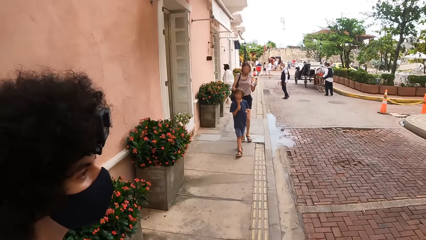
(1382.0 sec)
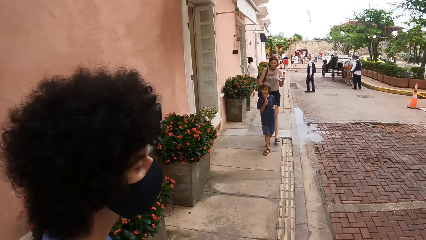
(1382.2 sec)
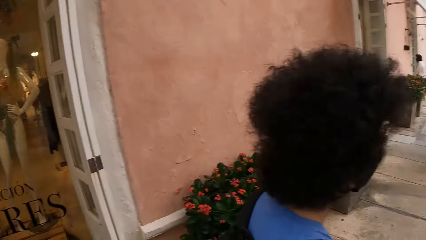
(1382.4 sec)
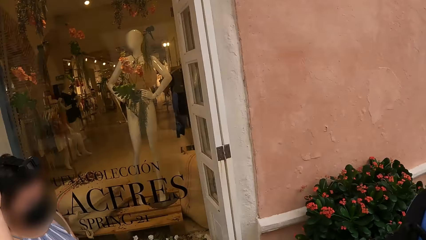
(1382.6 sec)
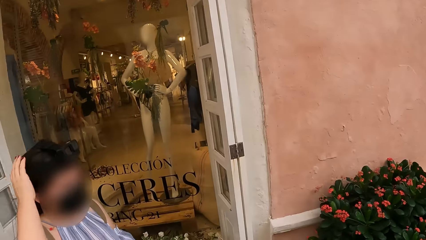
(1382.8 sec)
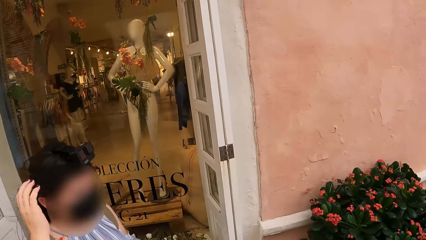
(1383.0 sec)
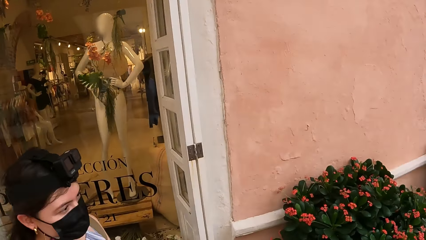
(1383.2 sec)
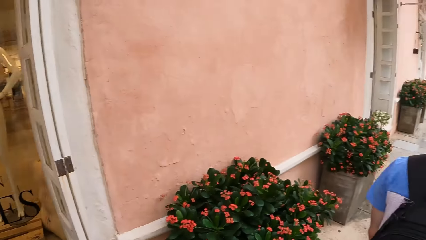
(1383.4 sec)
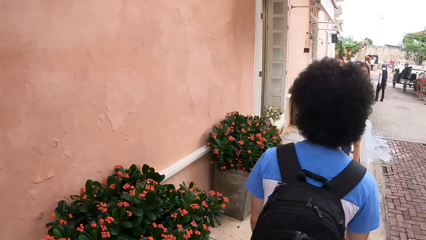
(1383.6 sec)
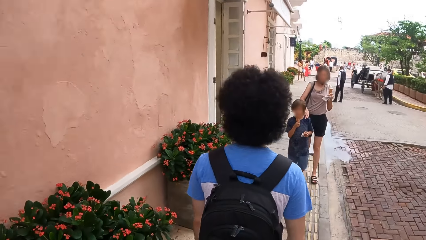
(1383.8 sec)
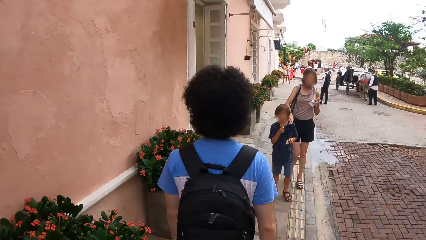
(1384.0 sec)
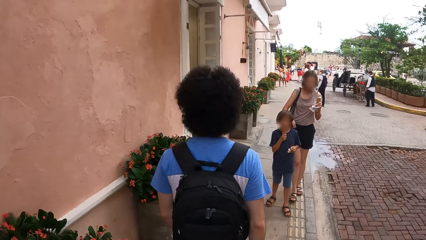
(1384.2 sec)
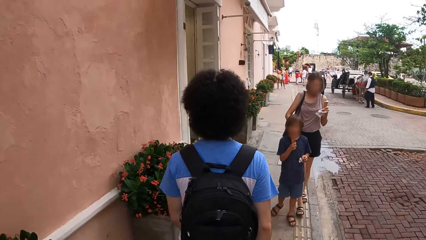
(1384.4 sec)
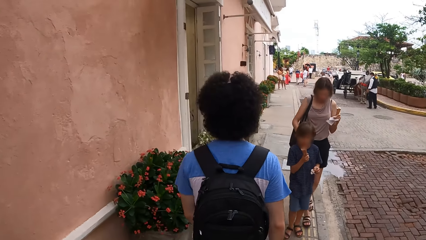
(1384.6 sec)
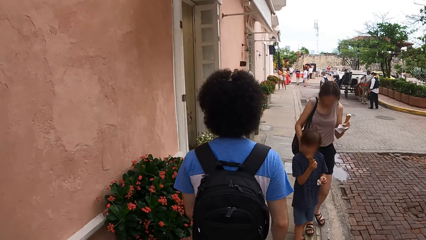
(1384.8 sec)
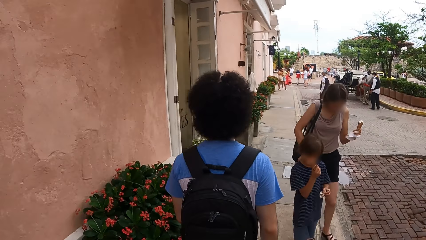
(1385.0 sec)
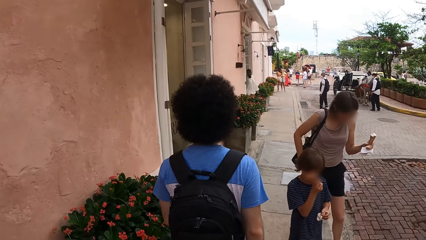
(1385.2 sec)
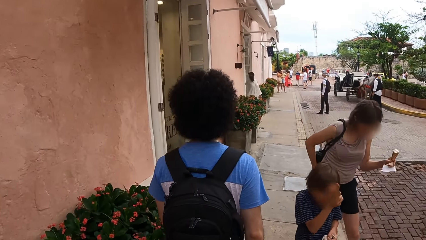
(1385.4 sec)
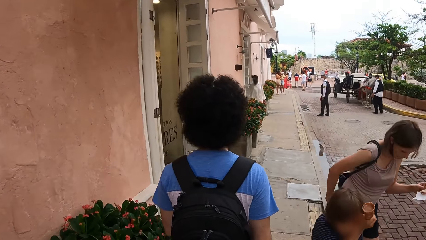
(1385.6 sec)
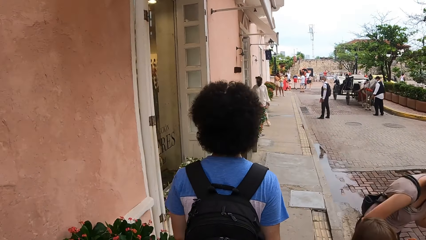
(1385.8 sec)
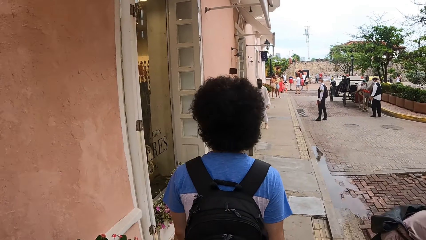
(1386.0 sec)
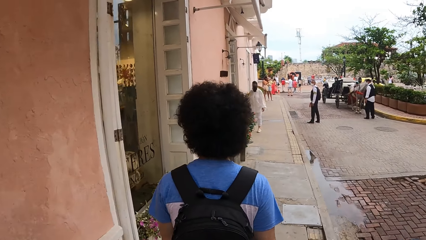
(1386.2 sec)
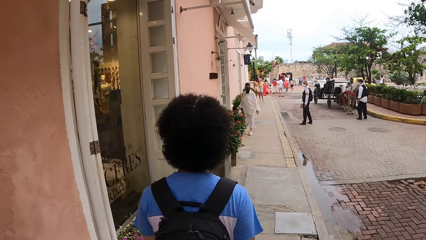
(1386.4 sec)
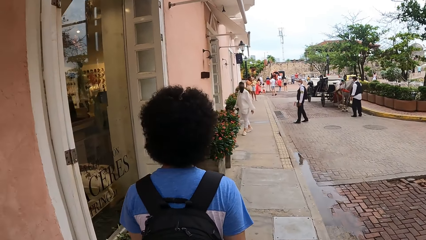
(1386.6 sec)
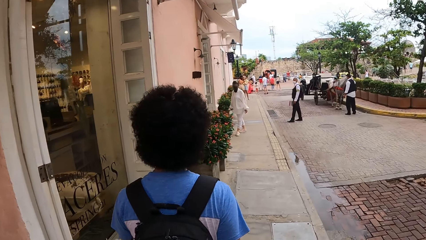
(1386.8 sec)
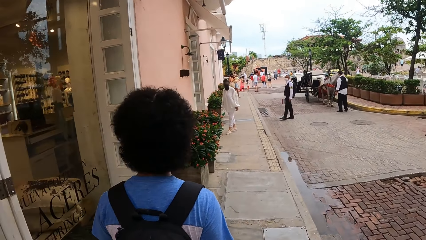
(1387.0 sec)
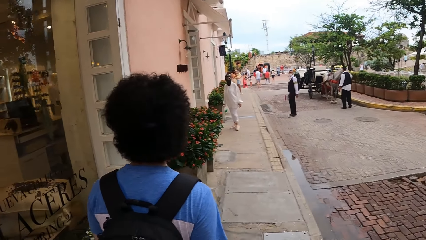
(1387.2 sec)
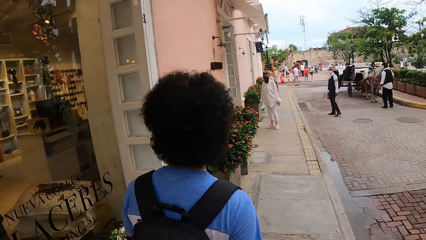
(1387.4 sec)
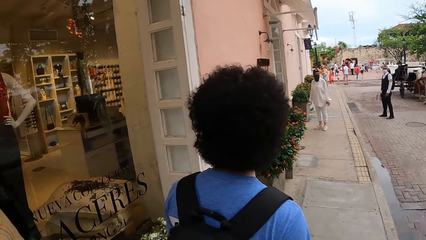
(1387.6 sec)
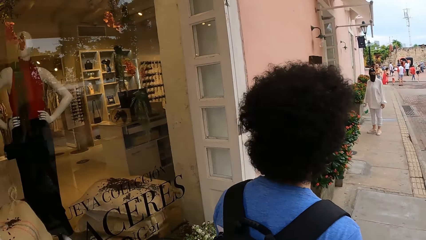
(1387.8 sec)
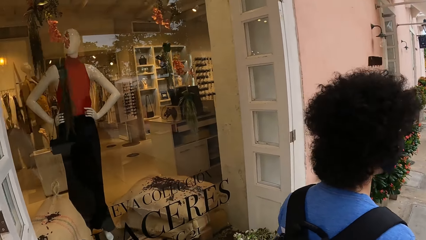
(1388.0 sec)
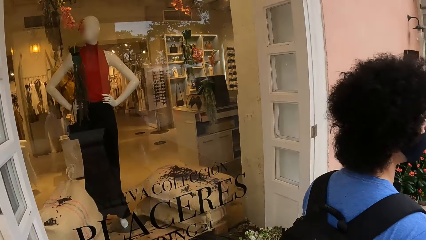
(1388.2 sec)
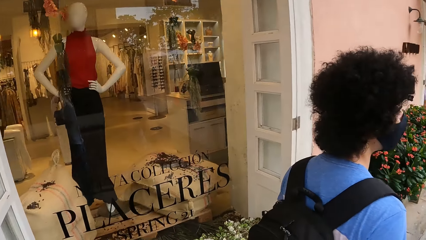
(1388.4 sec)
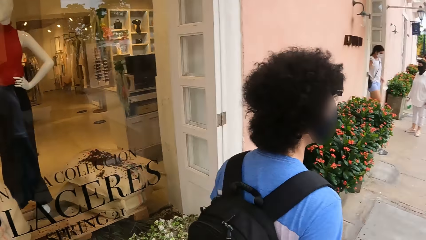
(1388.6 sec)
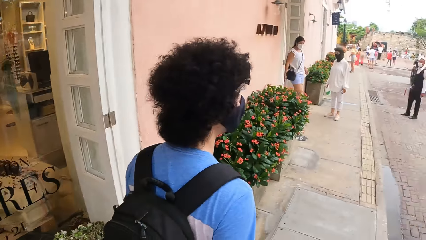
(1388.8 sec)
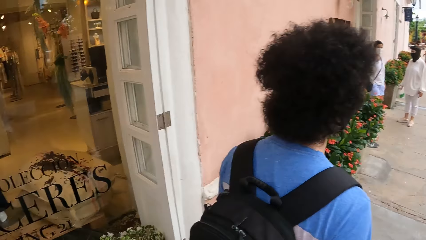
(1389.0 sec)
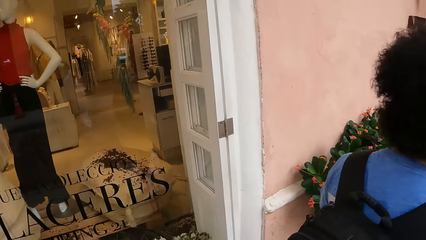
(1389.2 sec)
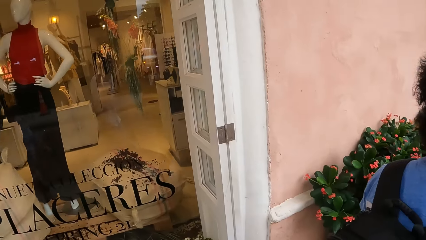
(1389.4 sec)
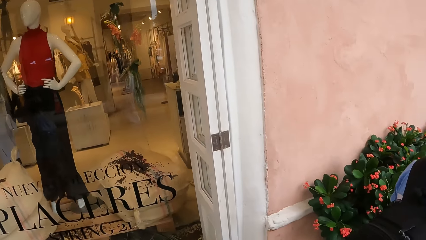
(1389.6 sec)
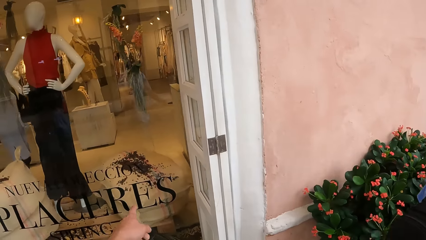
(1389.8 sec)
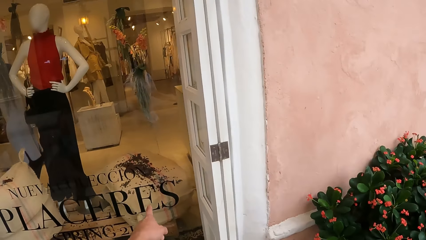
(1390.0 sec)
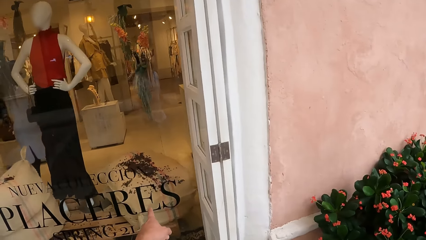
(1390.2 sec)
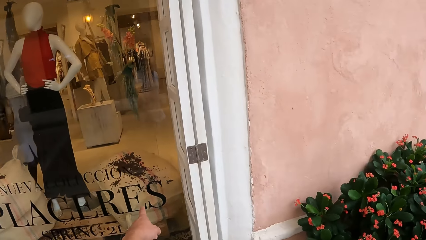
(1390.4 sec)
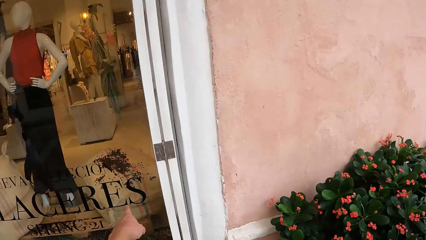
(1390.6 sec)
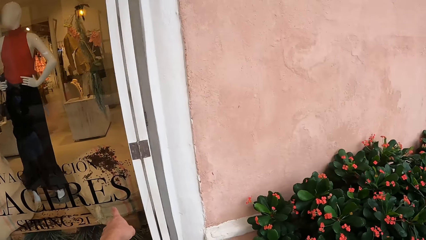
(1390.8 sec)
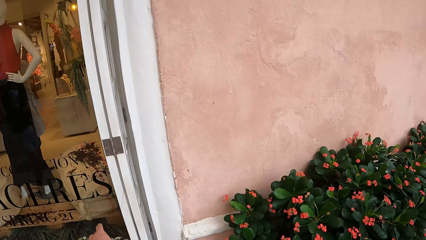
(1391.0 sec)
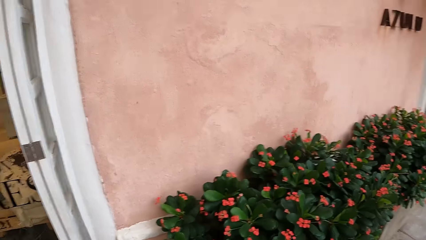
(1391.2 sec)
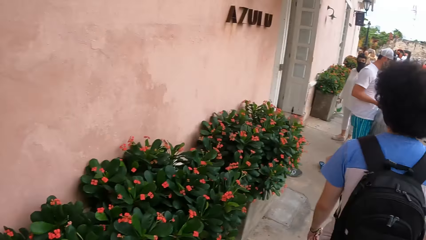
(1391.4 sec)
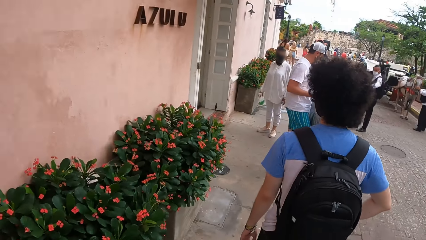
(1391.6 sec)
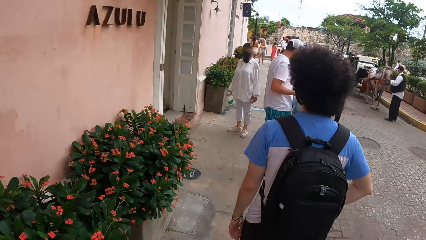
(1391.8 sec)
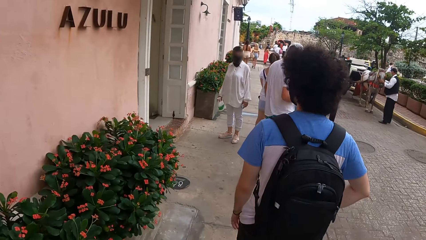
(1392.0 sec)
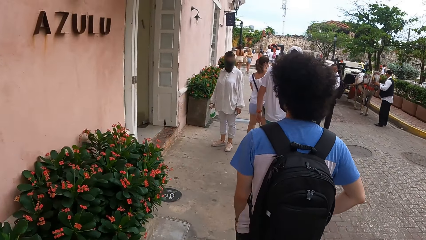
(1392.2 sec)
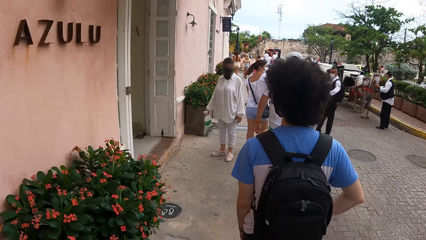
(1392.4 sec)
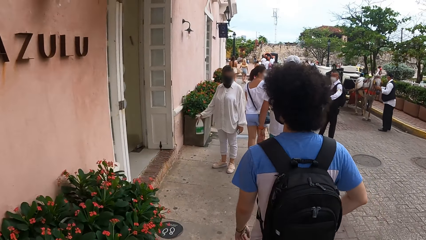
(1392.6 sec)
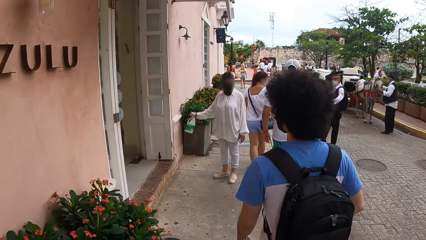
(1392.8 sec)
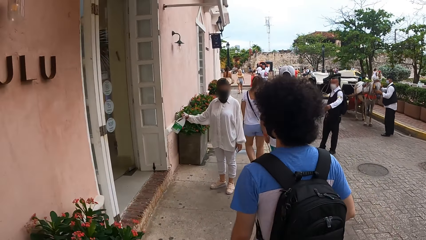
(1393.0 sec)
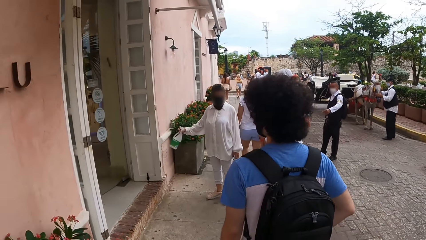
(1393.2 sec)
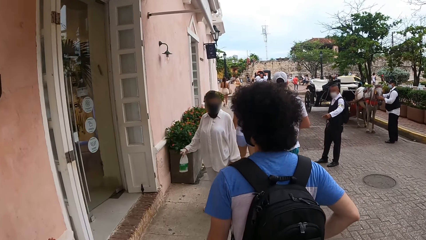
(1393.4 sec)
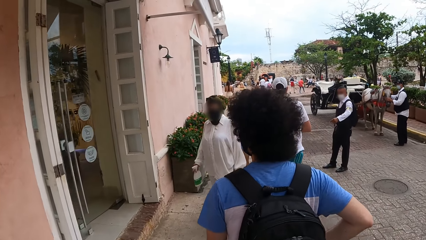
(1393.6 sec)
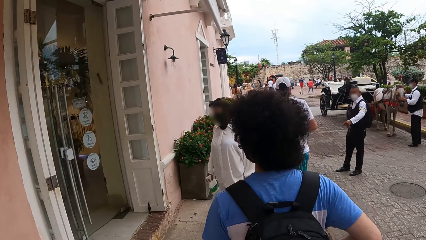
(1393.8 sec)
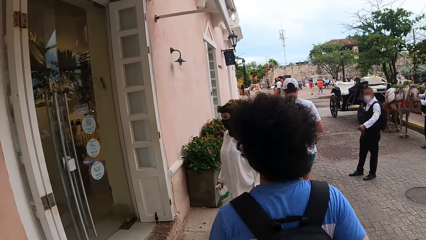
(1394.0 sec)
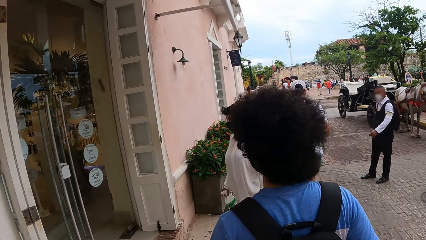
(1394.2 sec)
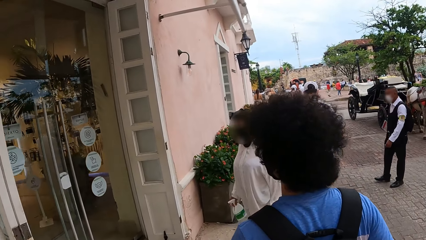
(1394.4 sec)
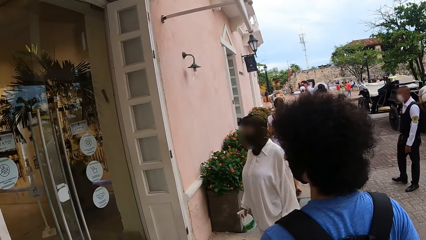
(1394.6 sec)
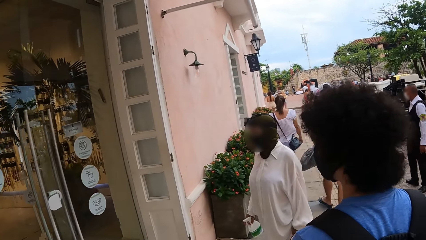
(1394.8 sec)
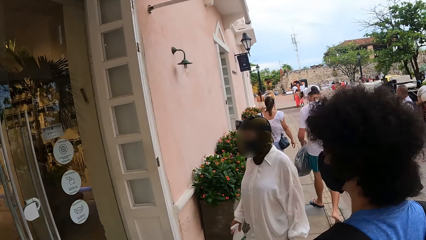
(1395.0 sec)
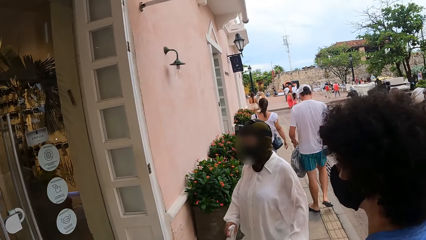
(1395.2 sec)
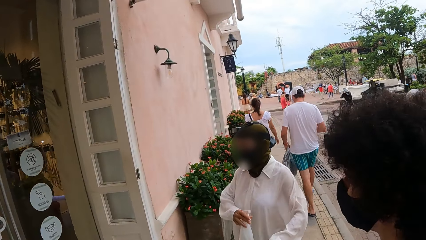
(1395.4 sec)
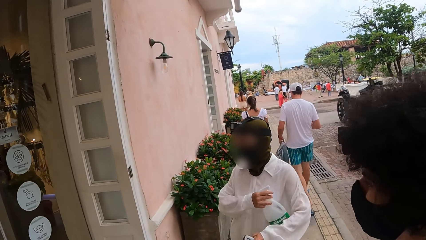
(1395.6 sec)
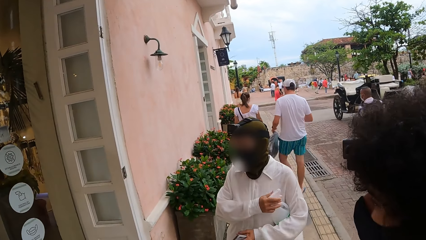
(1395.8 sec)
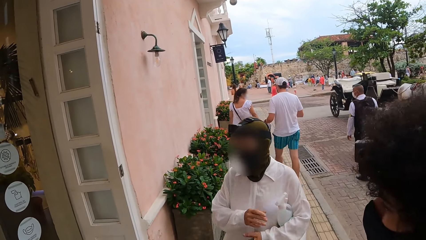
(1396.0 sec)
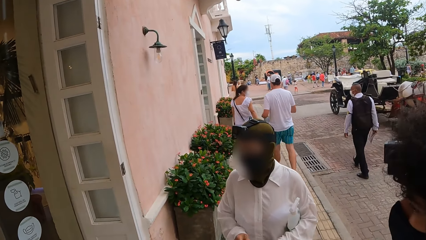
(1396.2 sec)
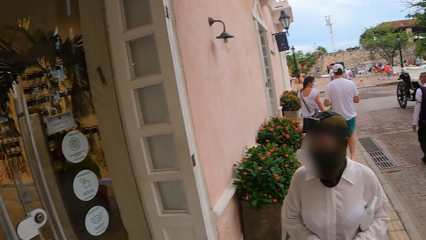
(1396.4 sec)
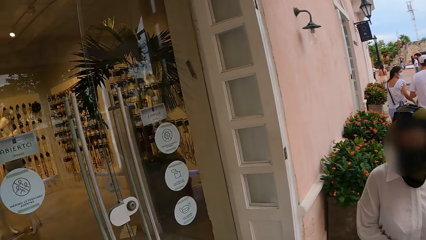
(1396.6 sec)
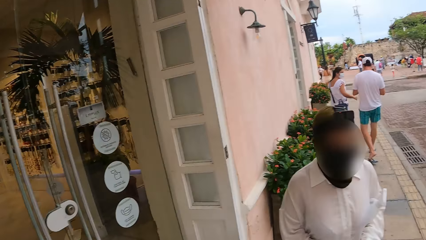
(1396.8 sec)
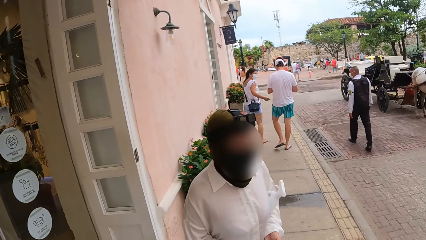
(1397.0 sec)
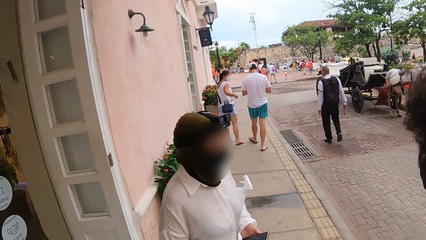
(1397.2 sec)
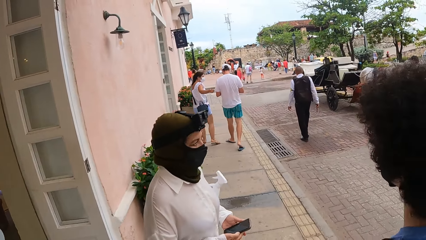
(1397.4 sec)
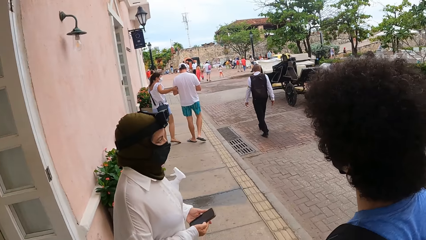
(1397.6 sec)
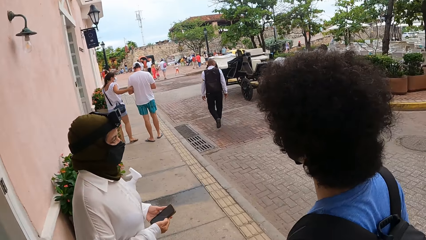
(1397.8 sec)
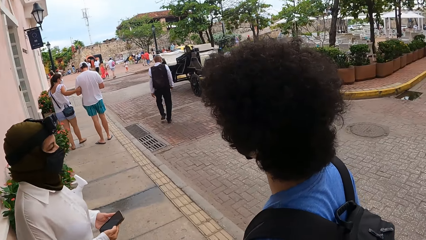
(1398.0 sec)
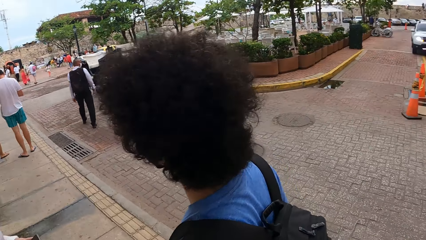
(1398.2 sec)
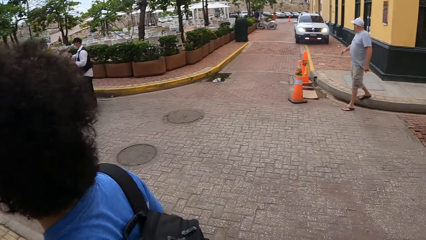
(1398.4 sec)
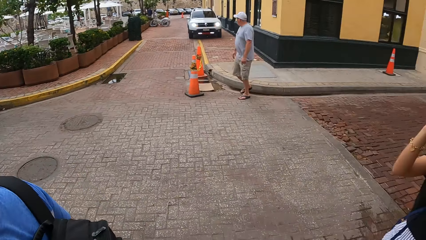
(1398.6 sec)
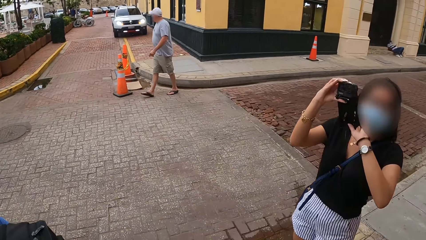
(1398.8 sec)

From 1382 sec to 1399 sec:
The camera wearer walks along the pavement. They point to something from the shop's window.
